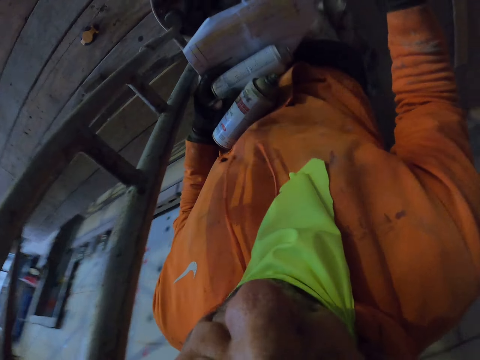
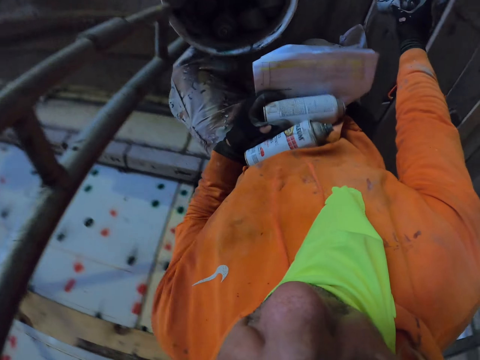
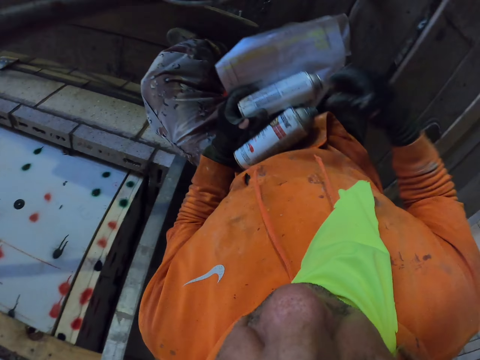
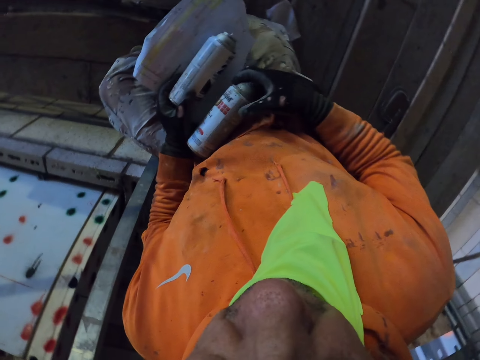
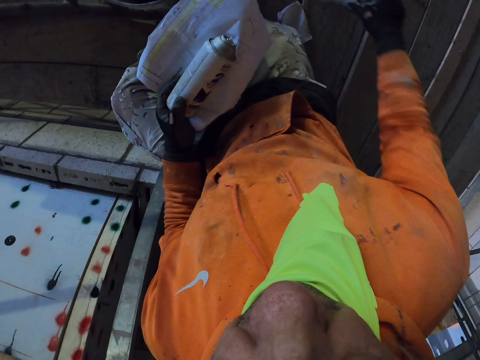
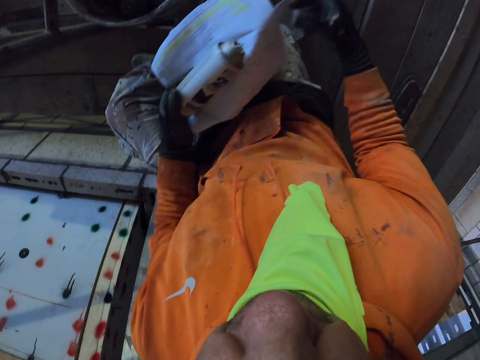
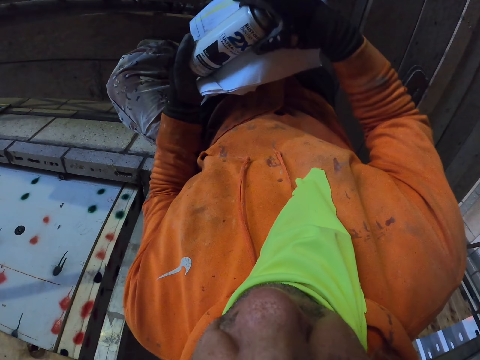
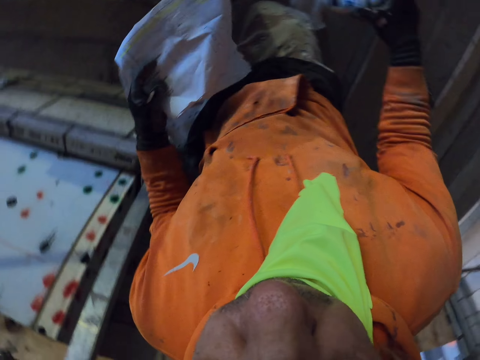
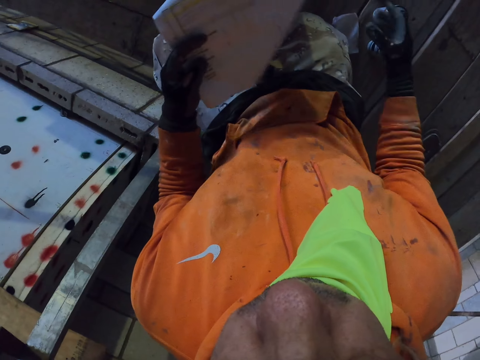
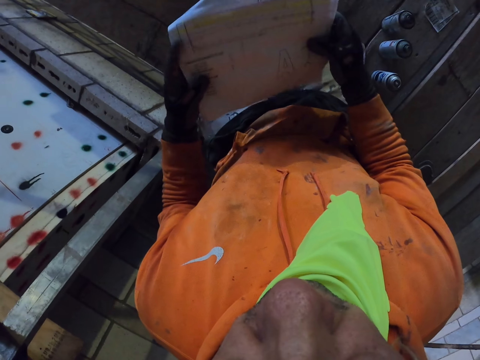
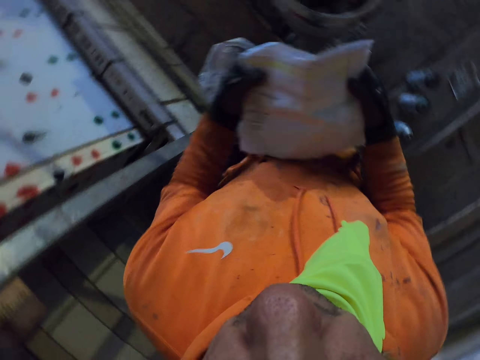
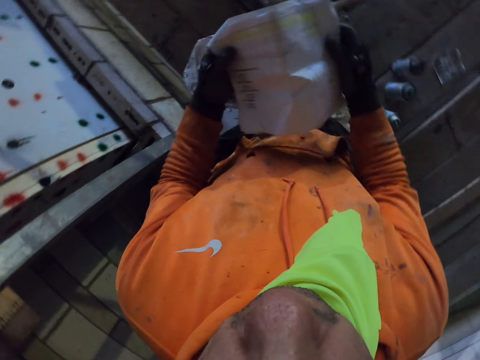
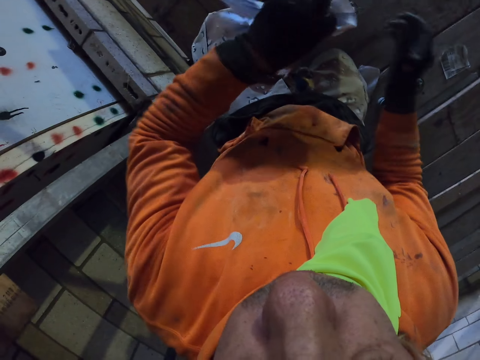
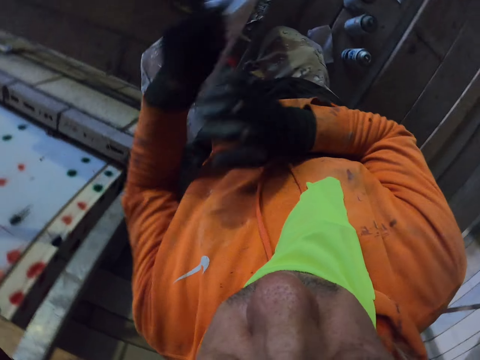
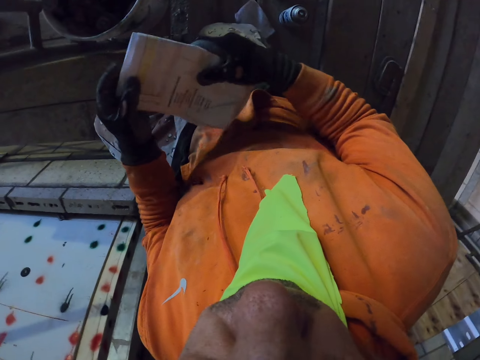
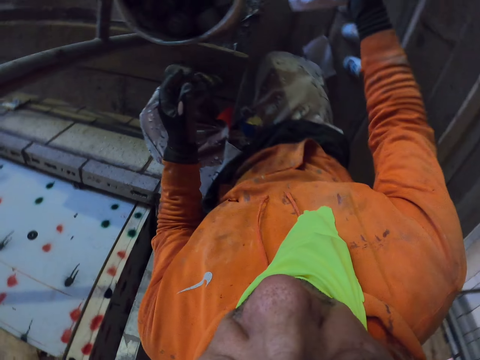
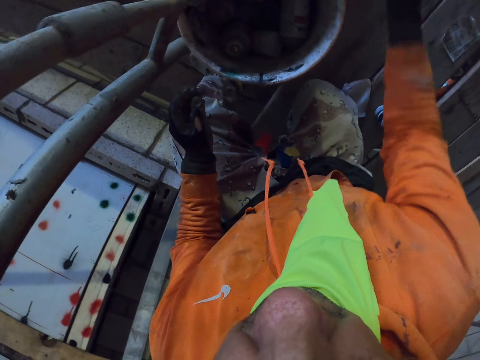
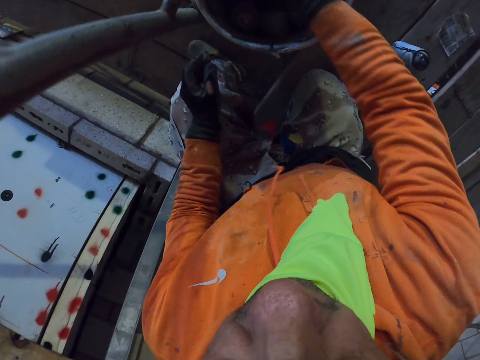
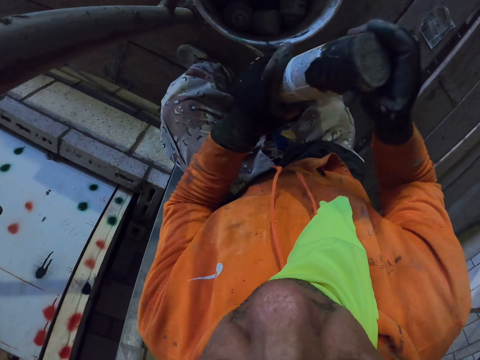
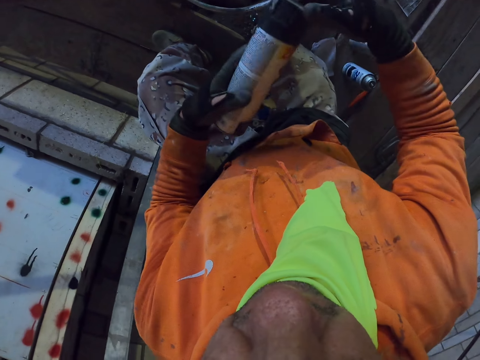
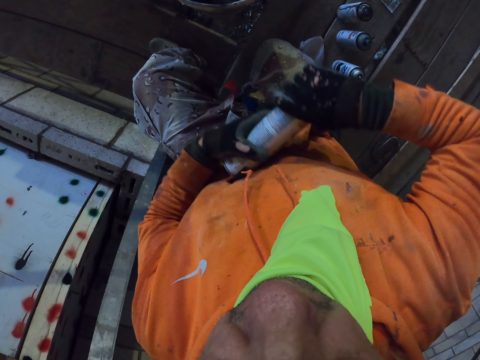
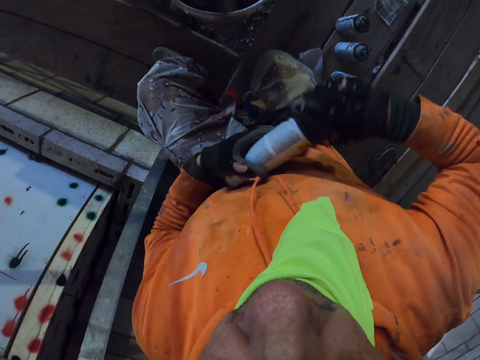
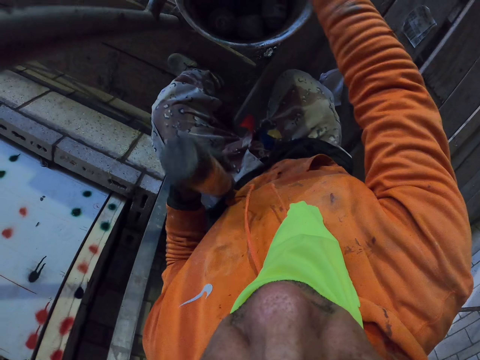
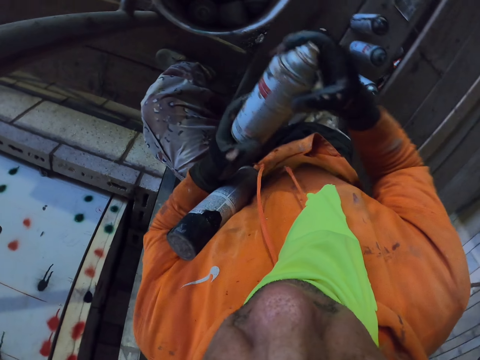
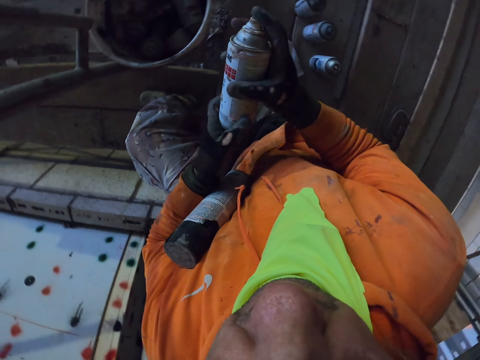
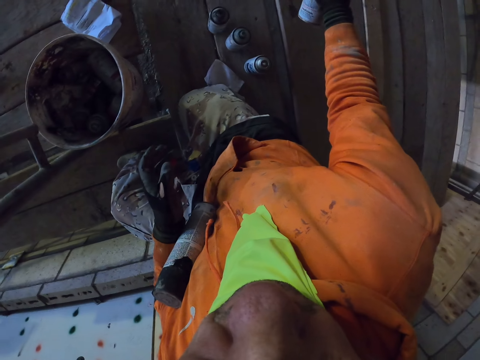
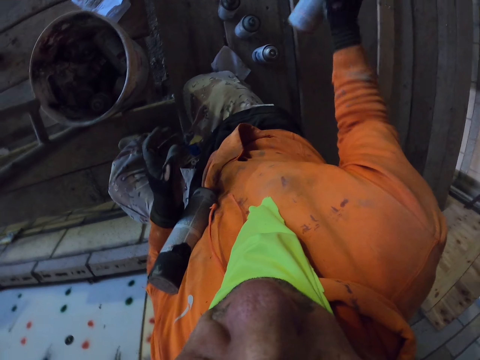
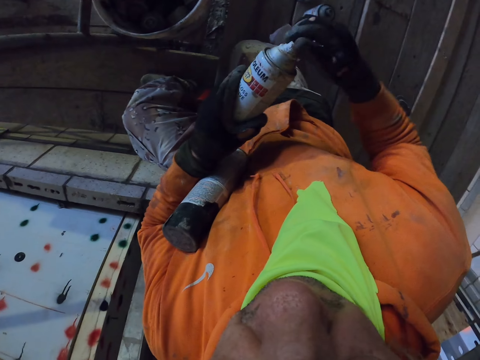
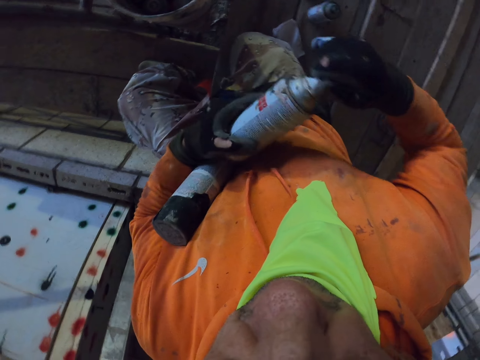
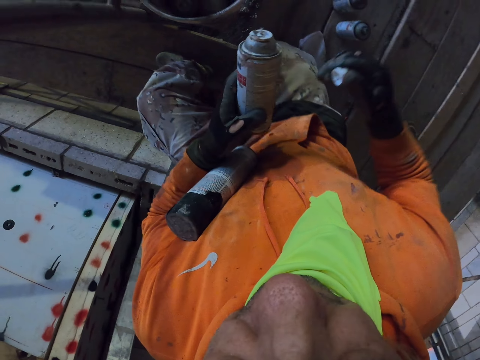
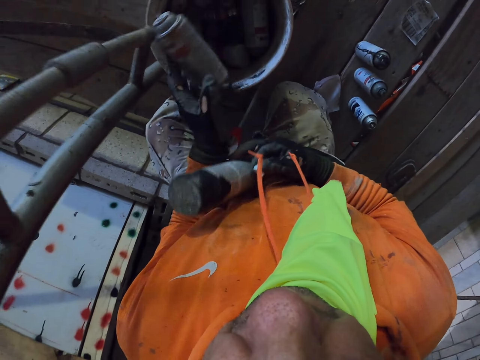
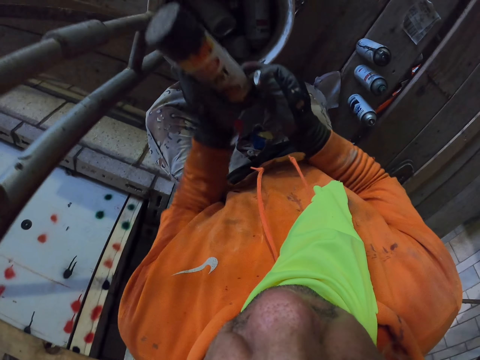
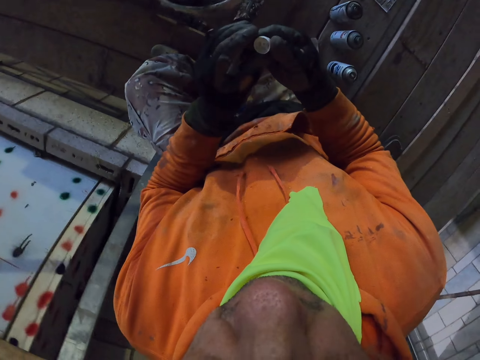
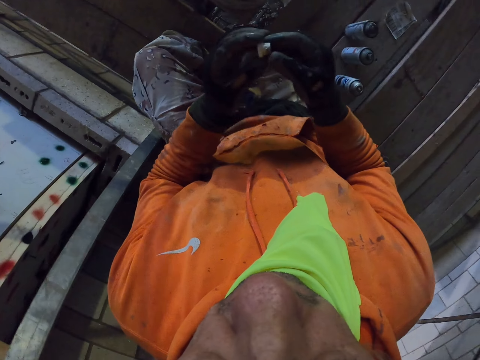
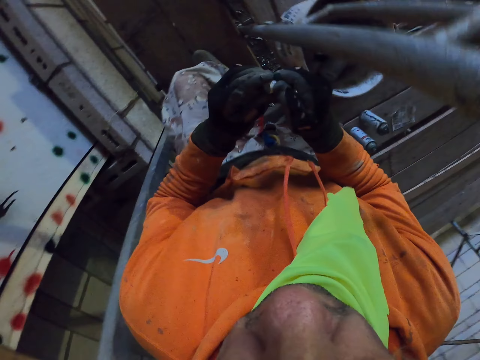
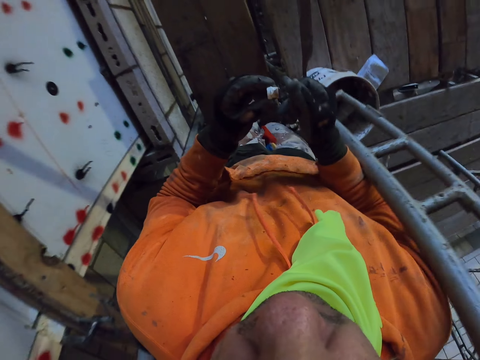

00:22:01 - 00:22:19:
The camera wearer puts the spray on the scaffolding stand repeatedly. They fold the paper. They put the paper on the scaffolding stand. They pick up a spray. They pick up a spray again. They spray on the scaffolding stand. They open the tip of the spray. They remove something from the spray. They drop the spray in the bucket. They drop the spray in the bucket again.

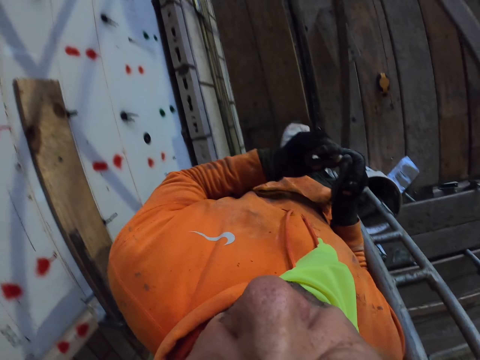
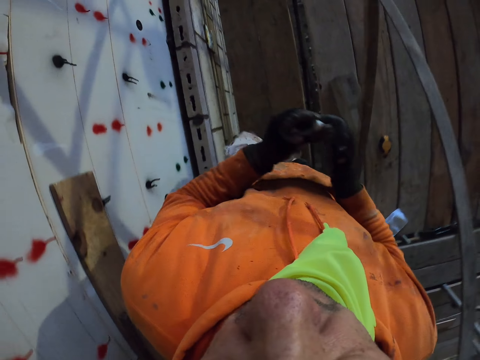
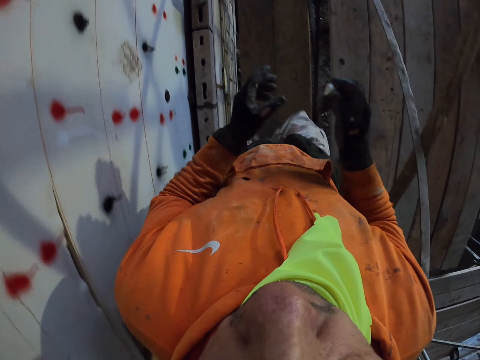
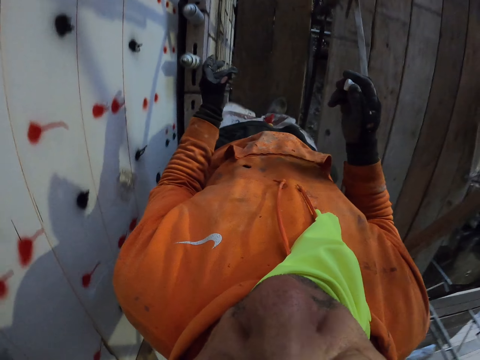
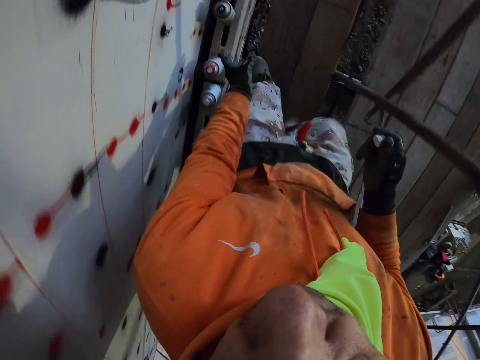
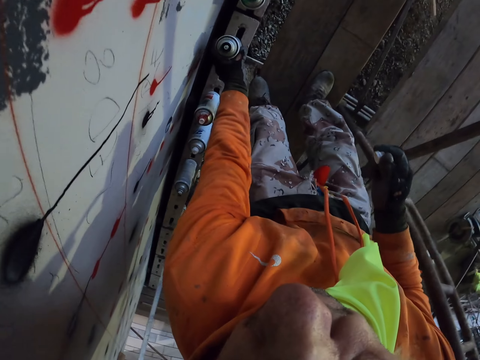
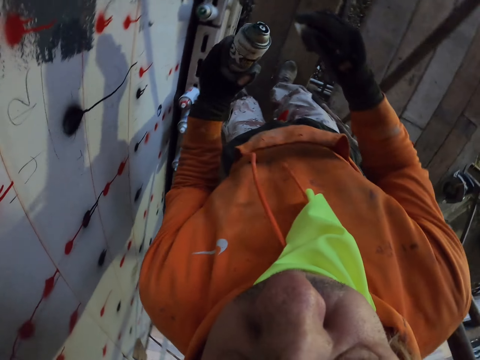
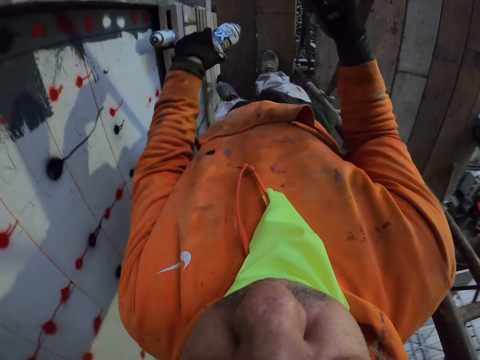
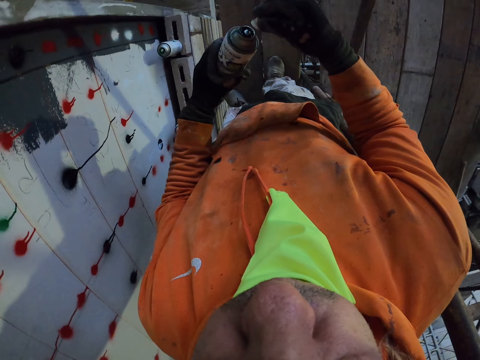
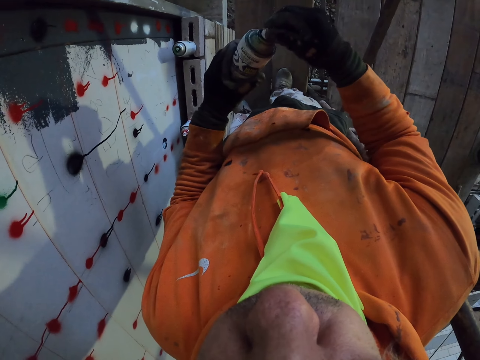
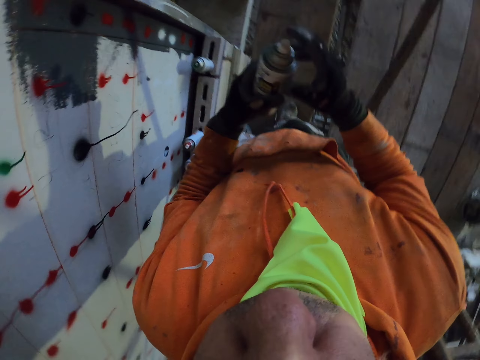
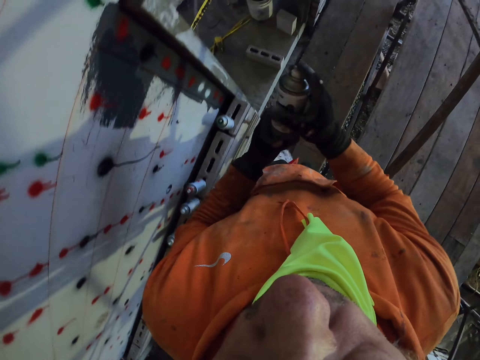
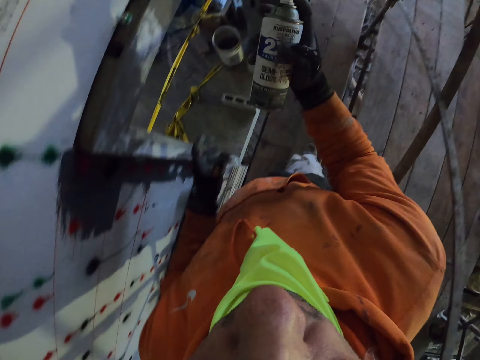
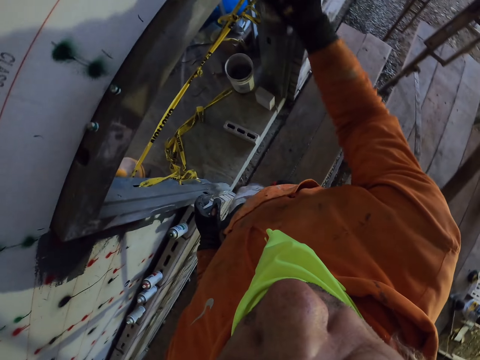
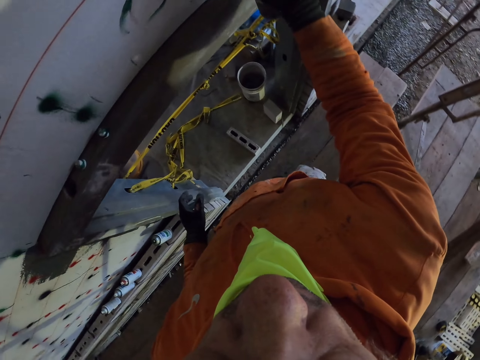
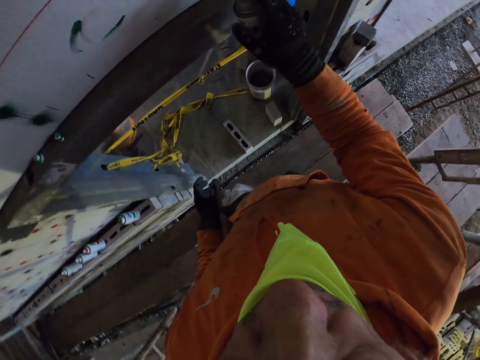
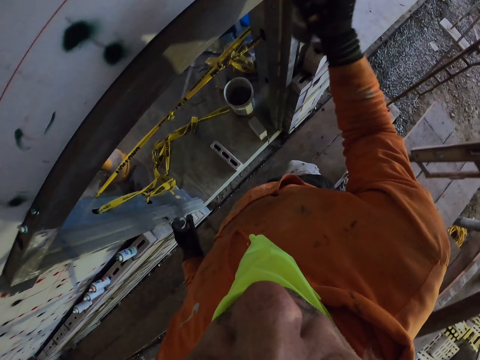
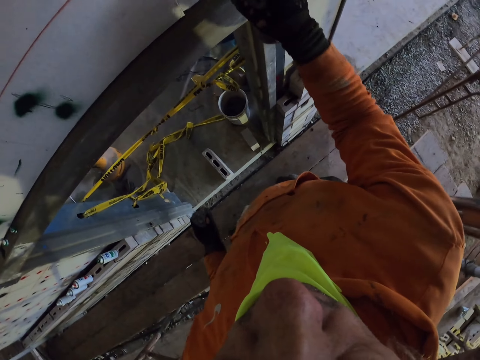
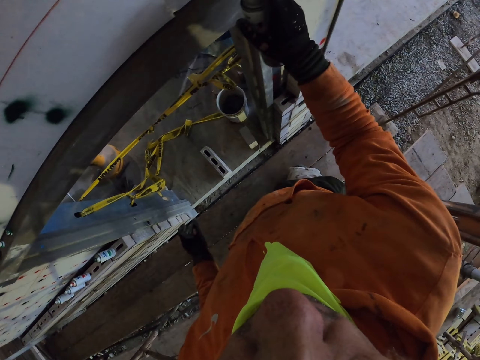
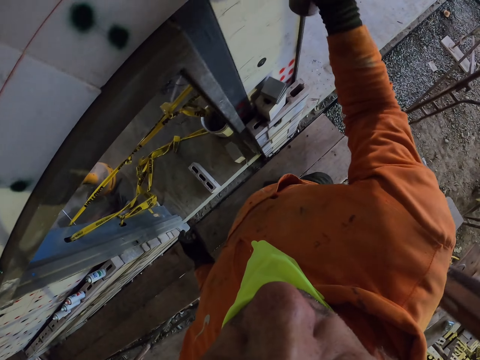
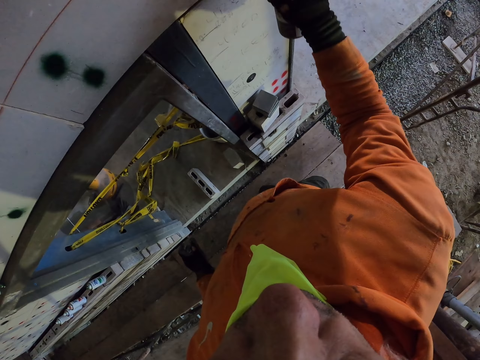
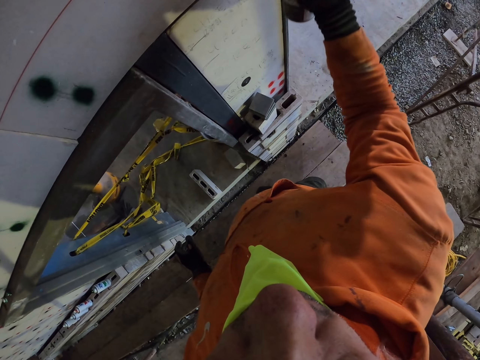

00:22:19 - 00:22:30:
The camera wearer stands. They walk around the room. They pick up a spray. They close the tip of the spray. They put something on the spray. They walk around the room. They spray the wall.
